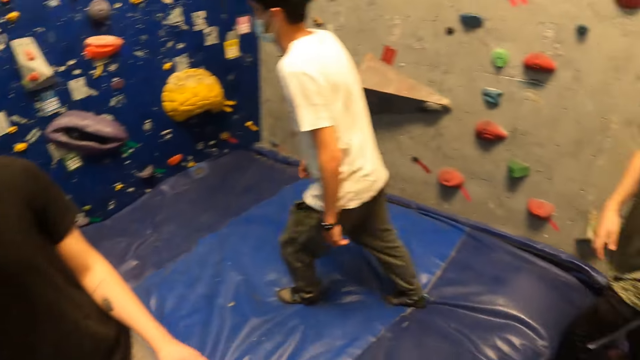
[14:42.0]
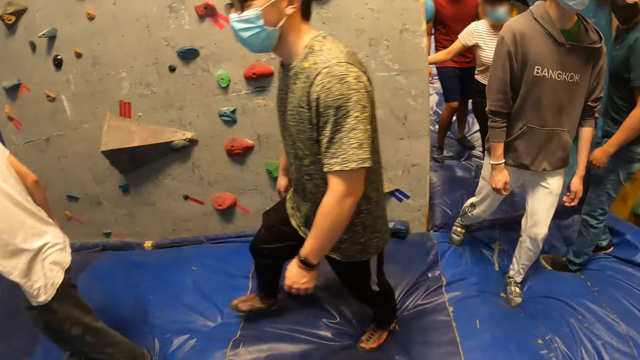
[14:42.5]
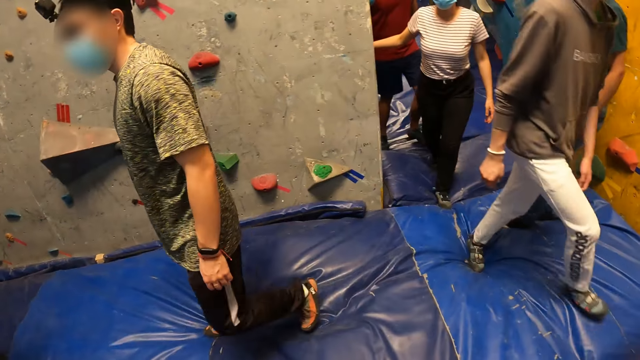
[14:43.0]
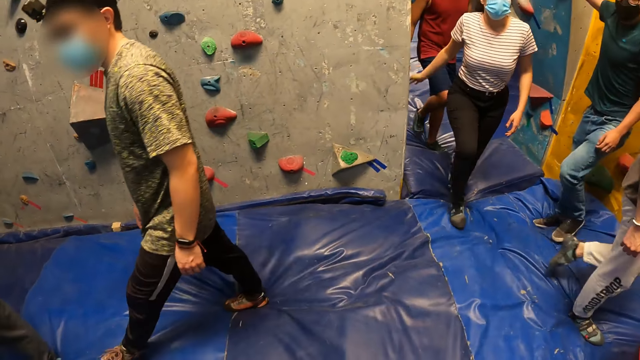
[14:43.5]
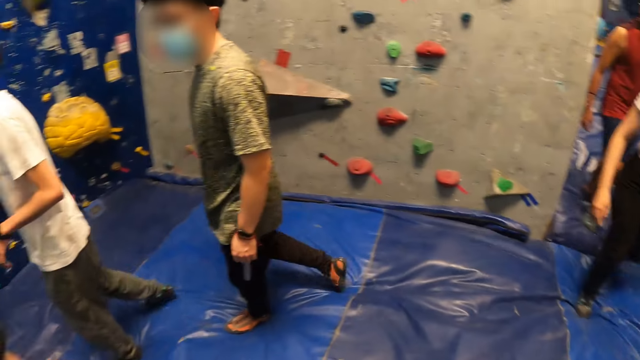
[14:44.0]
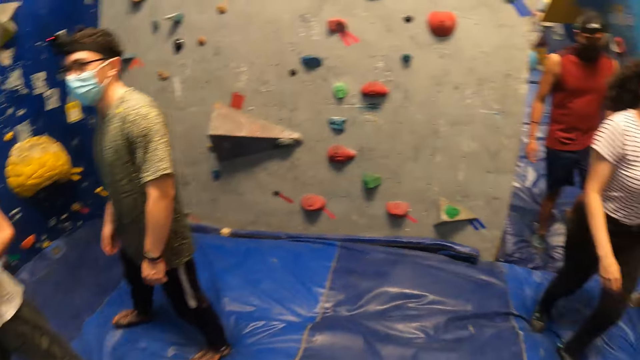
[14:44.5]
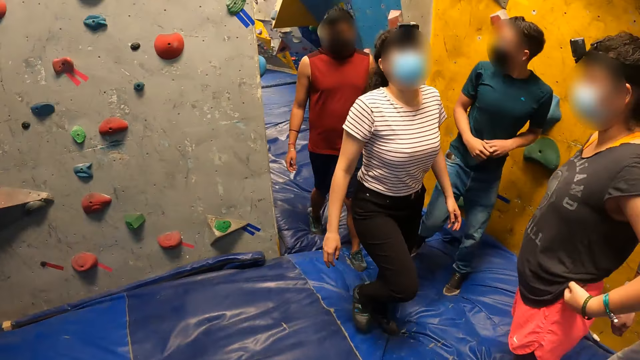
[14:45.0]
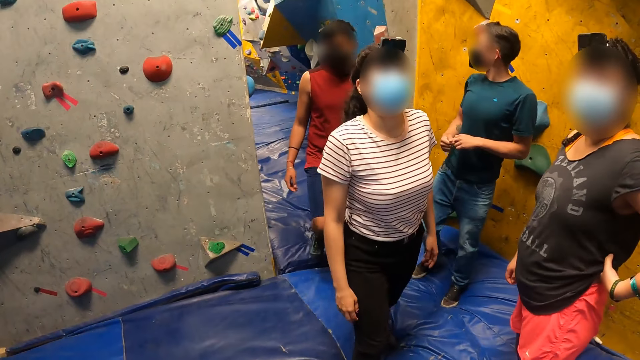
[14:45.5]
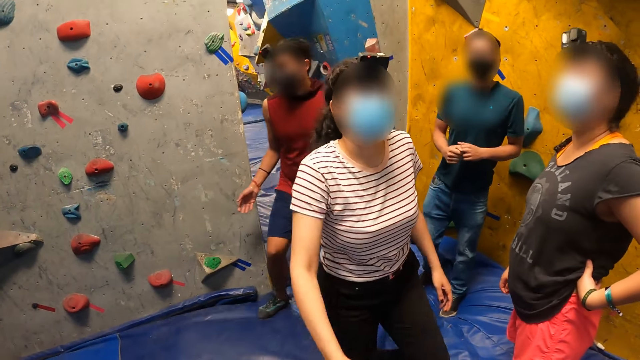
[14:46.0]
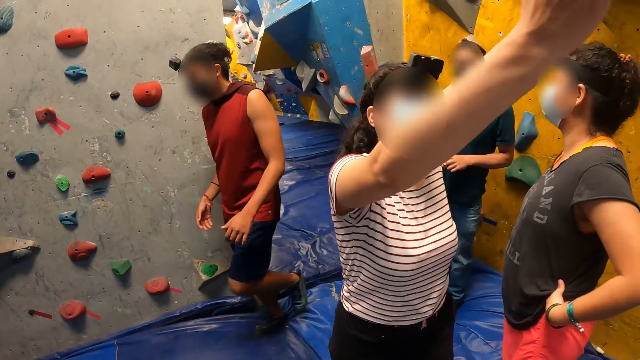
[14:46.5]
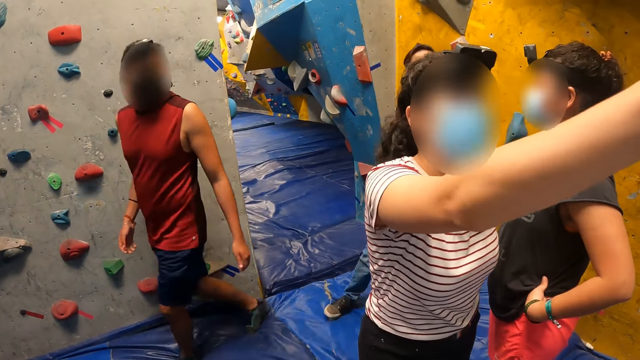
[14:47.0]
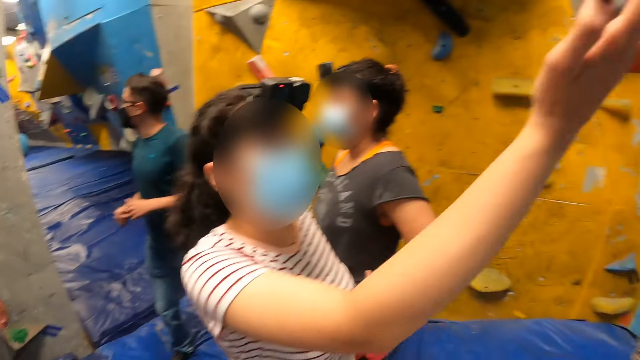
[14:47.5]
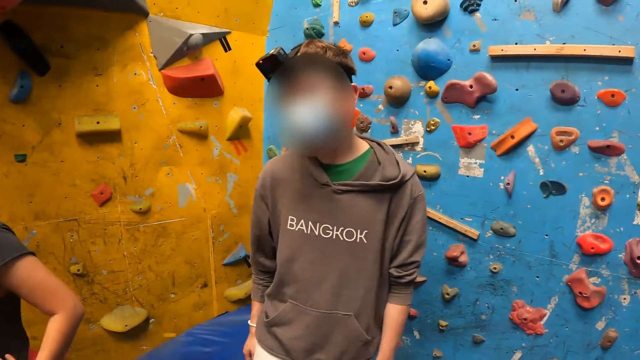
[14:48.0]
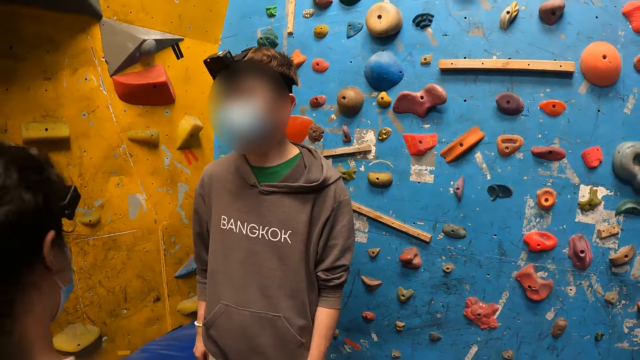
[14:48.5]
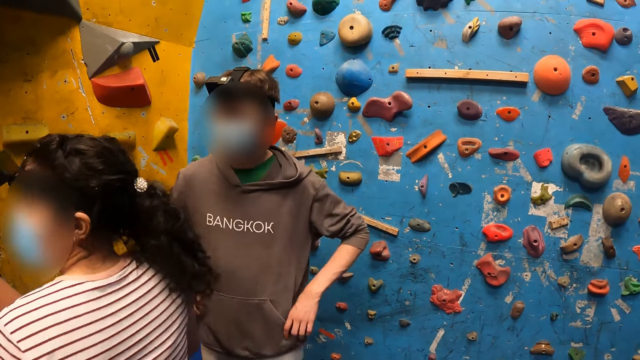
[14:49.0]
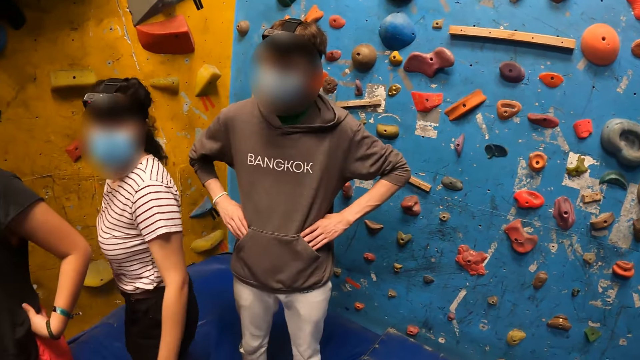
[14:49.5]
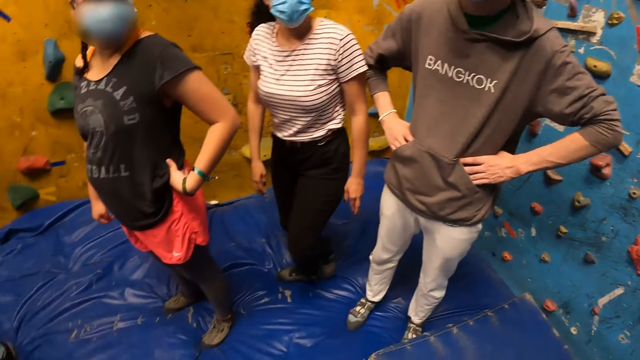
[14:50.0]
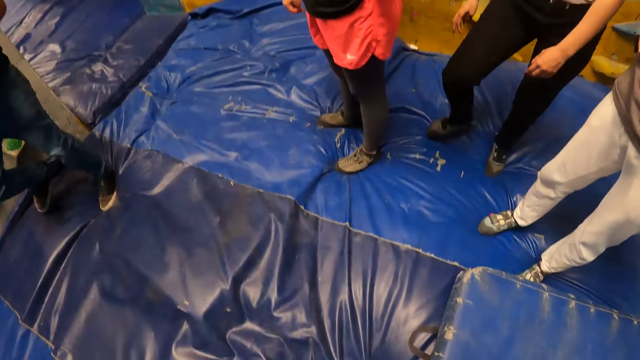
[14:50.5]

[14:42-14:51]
The camera wearer looks around the climbing area.

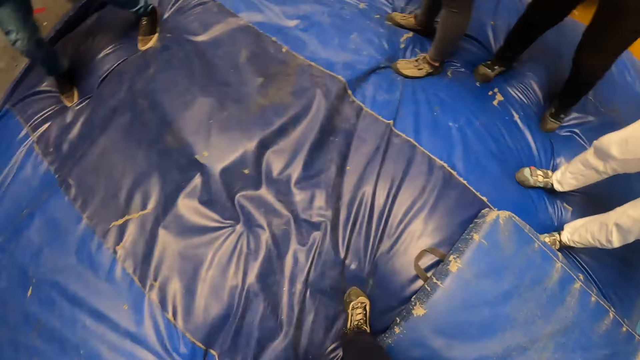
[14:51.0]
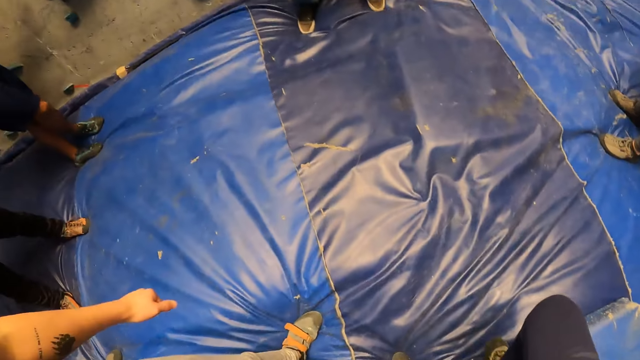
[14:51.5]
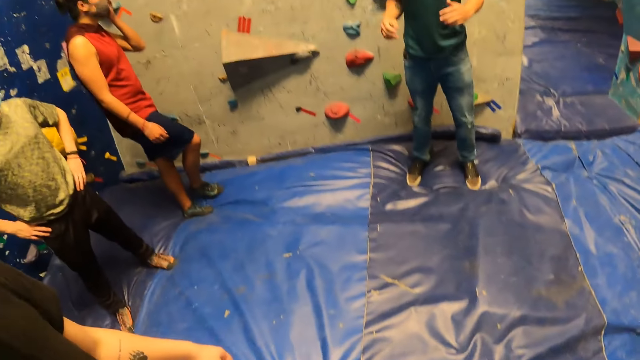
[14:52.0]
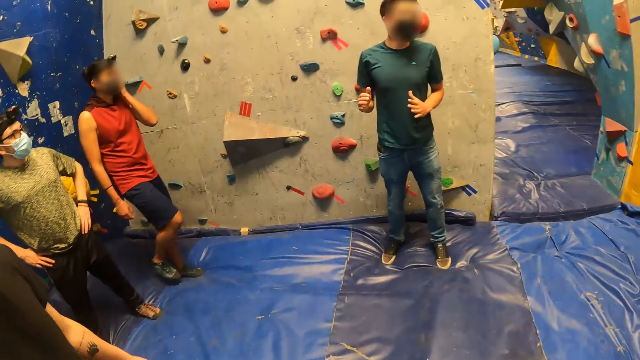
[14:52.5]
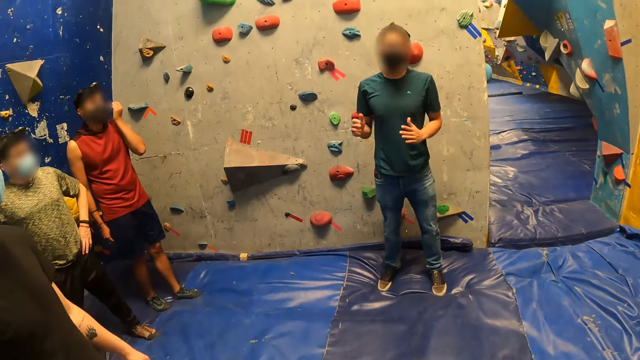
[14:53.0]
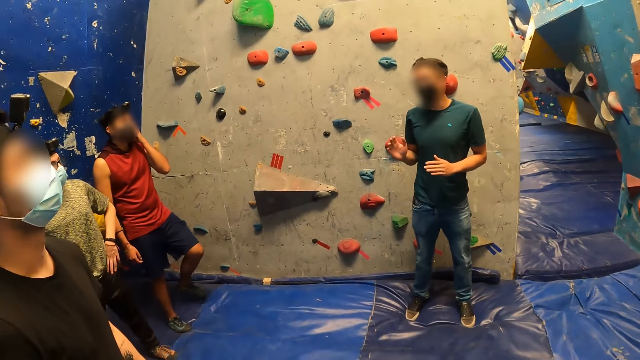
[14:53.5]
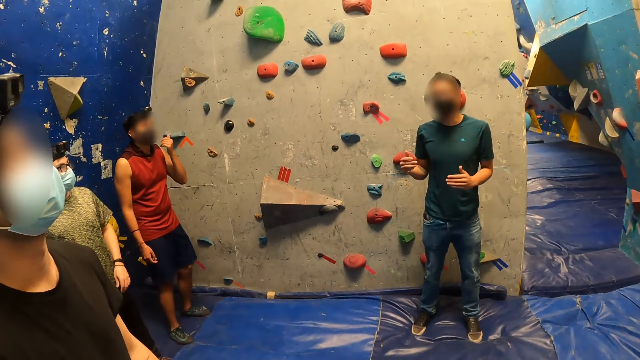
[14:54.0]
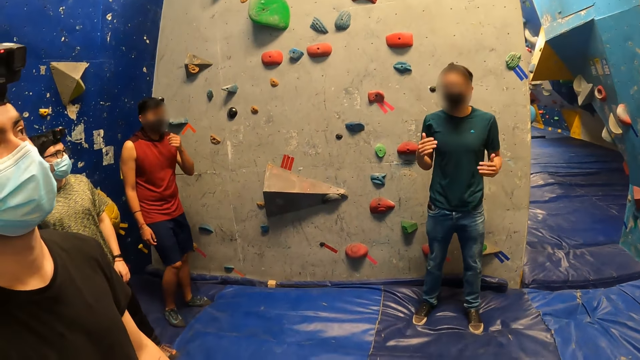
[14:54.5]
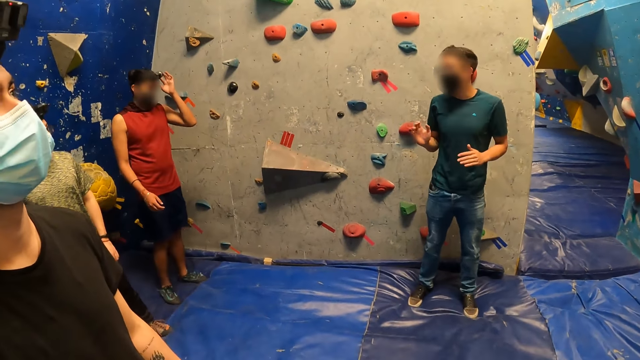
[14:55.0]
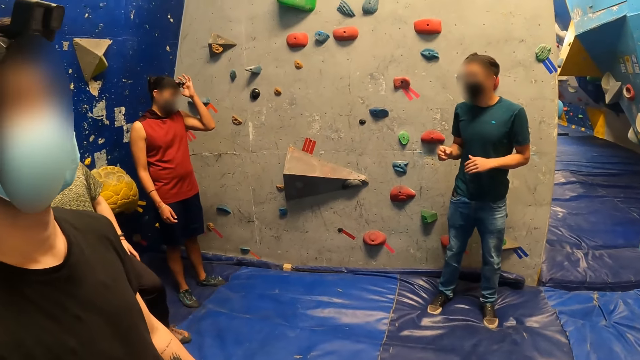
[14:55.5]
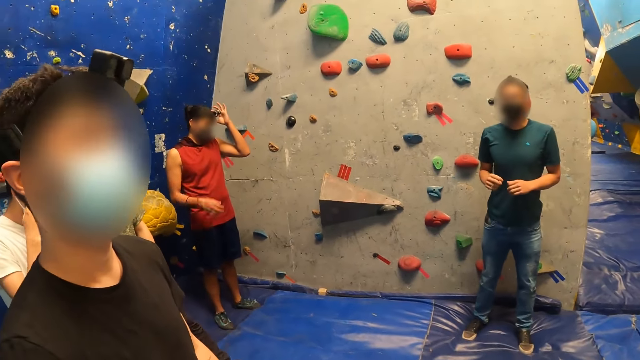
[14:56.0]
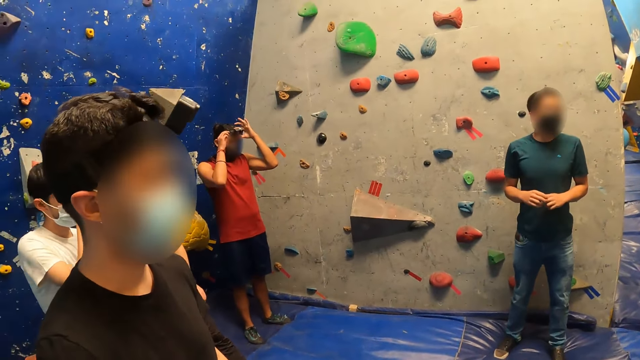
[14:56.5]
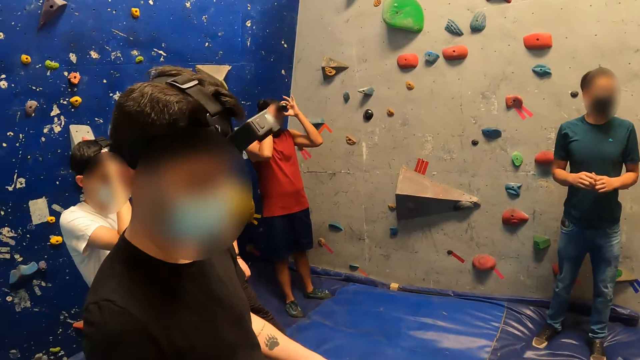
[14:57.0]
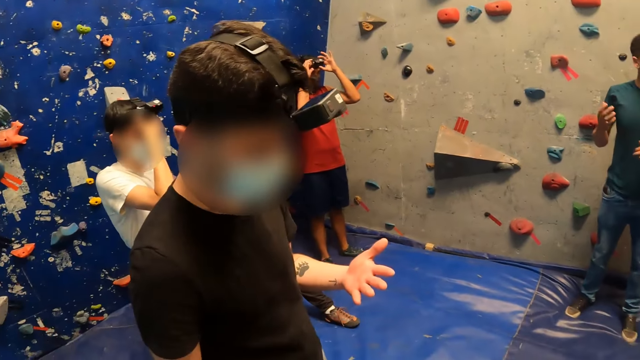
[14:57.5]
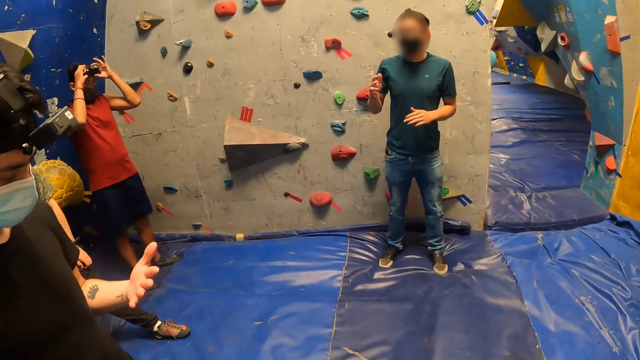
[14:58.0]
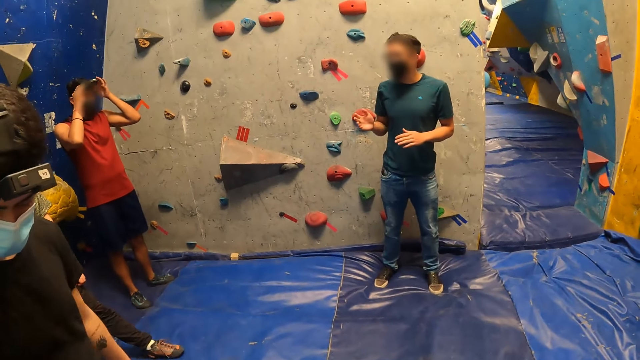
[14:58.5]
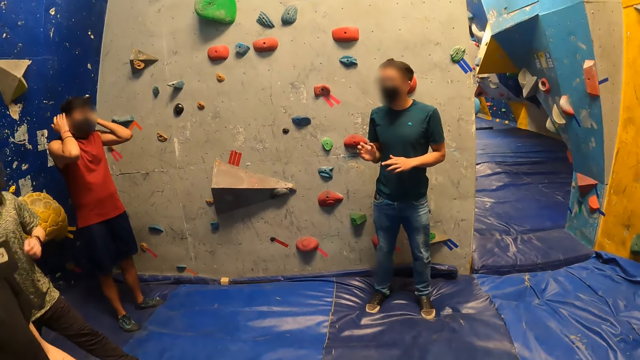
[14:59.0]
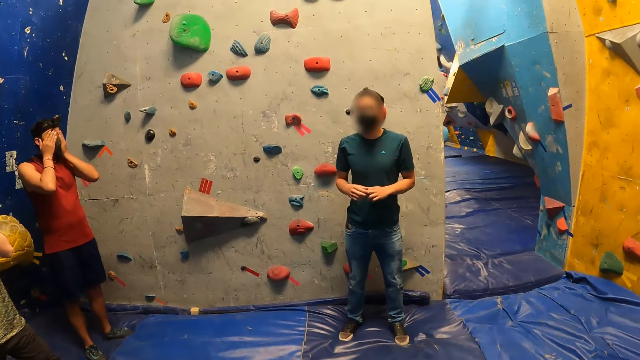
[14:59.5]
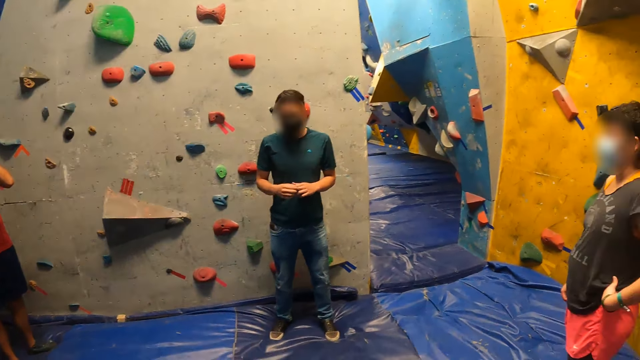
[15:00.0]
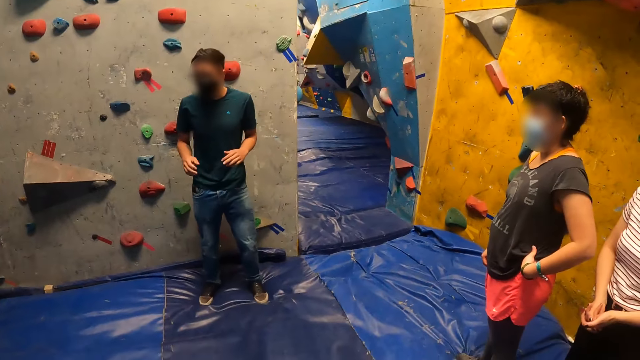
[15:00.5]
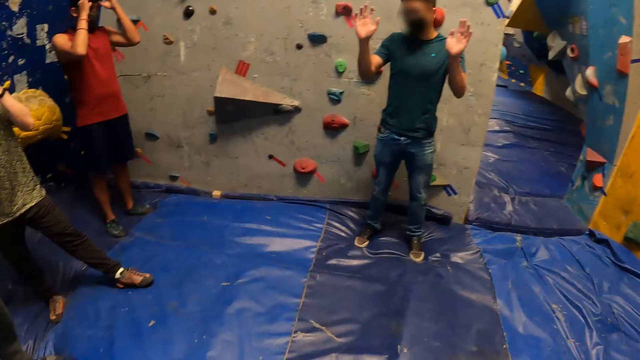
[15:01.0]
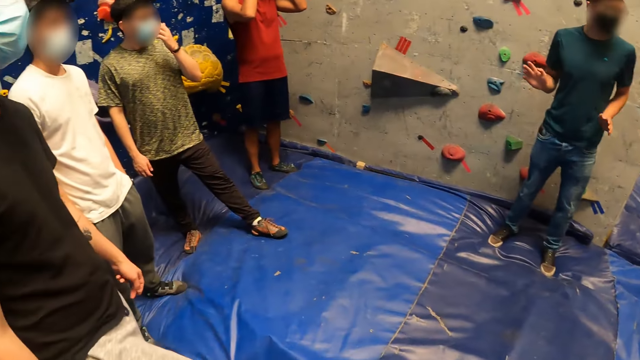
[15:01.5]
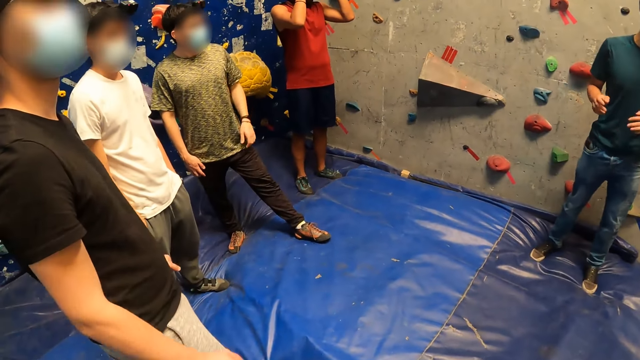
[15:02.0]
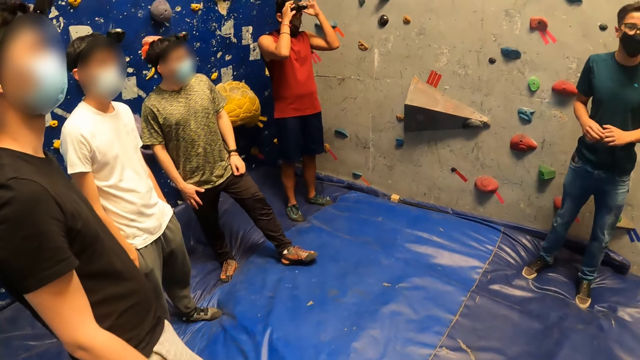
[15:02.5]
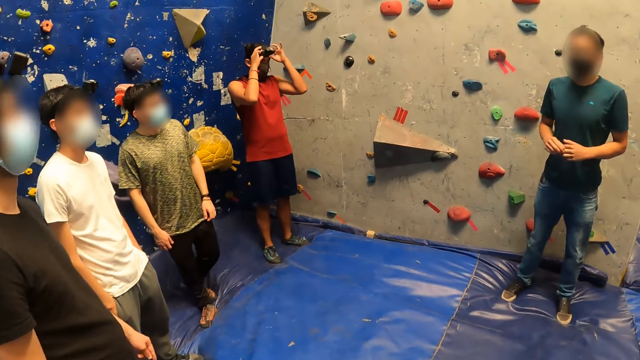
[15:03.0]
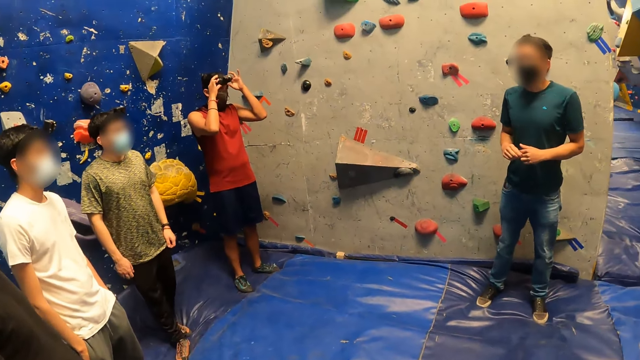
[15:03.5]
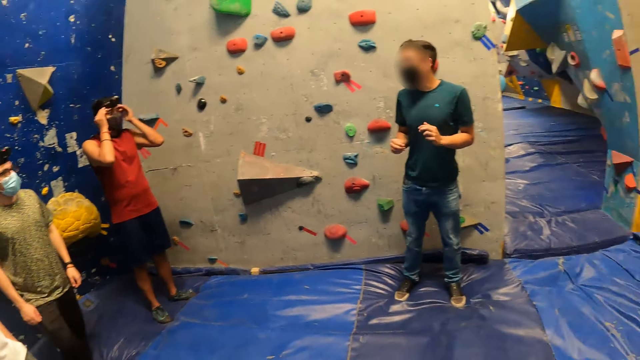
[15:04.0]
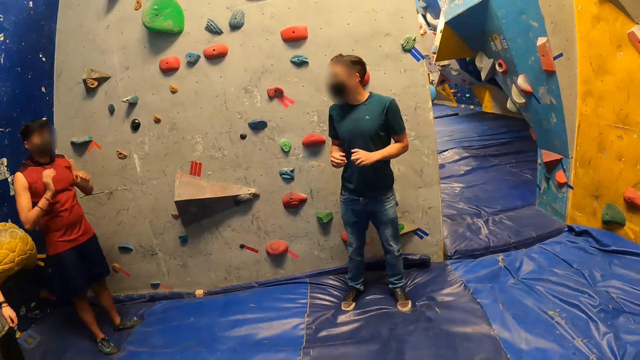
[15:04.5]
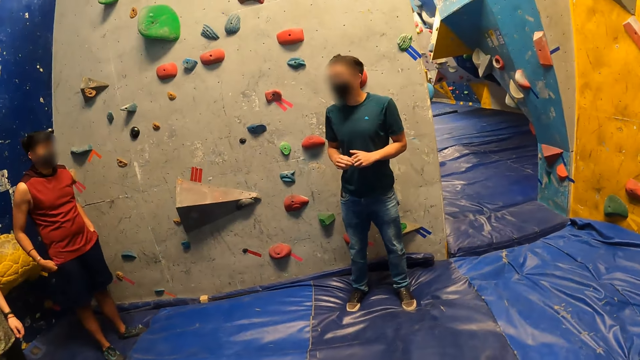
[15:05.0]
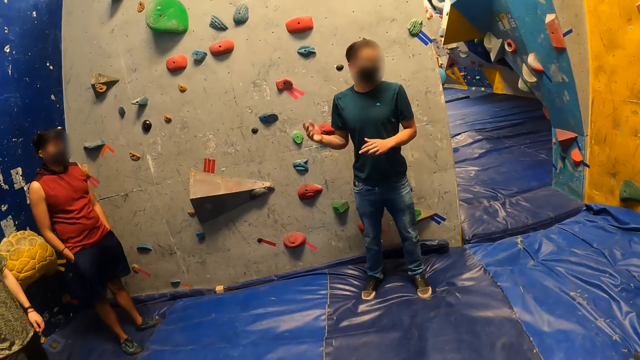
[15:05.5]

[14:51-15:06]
A man interacts with the camera wearer and other people. The man does a hand movement. The camera wearer looks around the climbing area.
